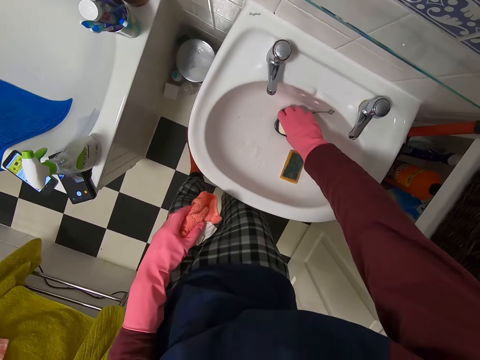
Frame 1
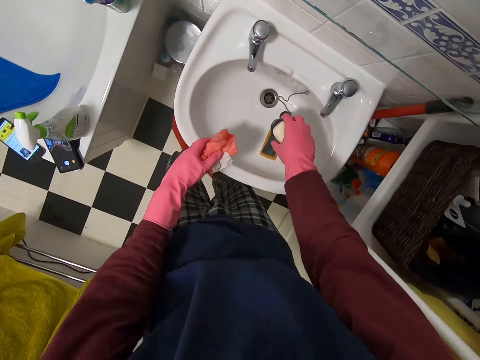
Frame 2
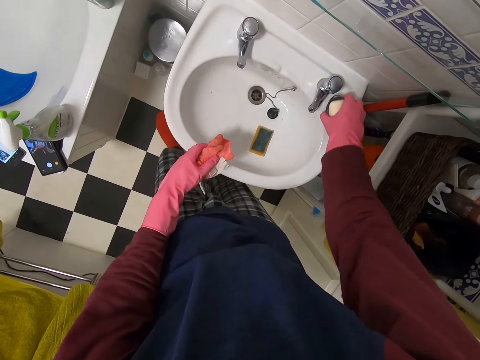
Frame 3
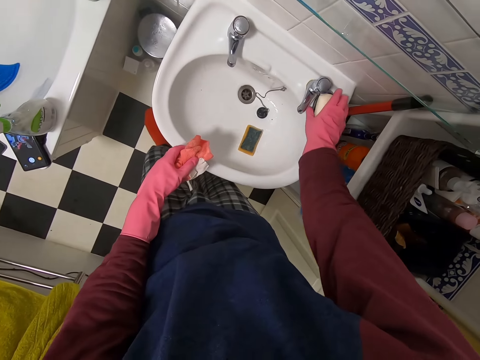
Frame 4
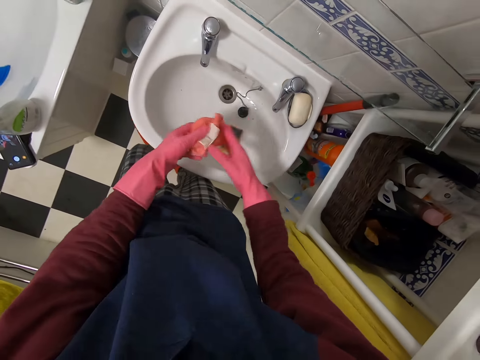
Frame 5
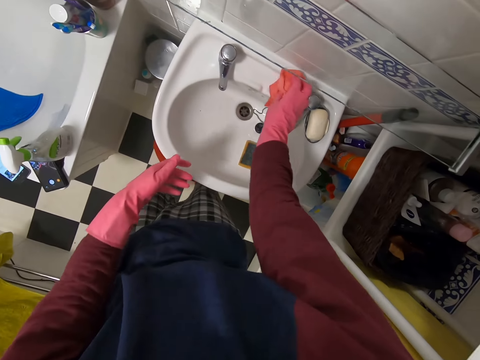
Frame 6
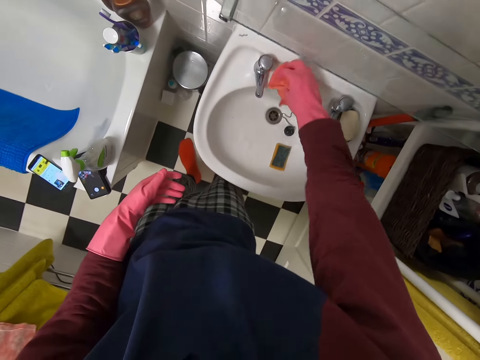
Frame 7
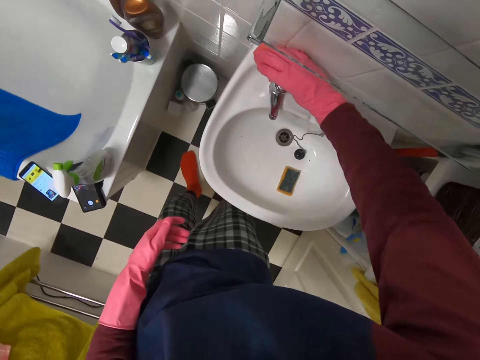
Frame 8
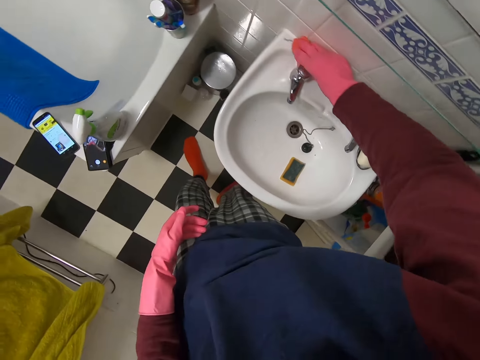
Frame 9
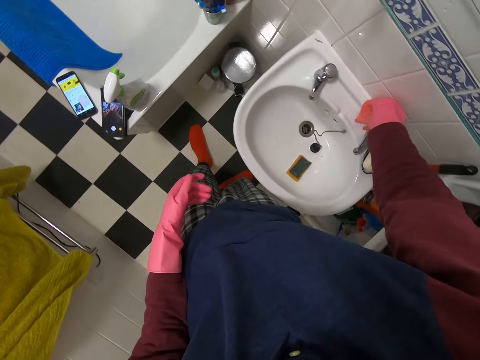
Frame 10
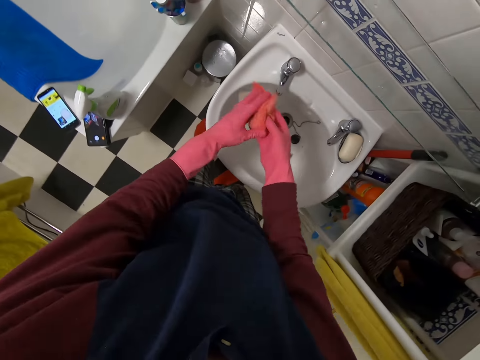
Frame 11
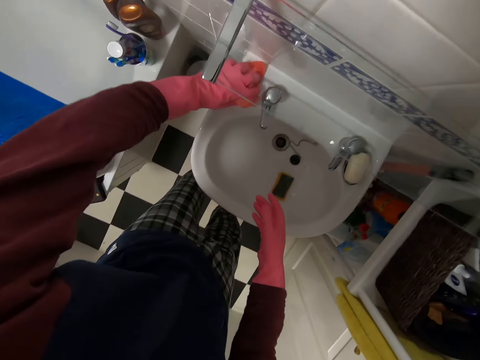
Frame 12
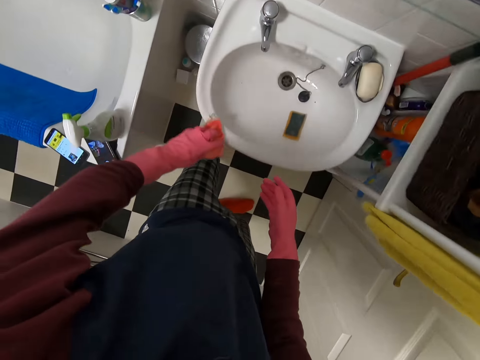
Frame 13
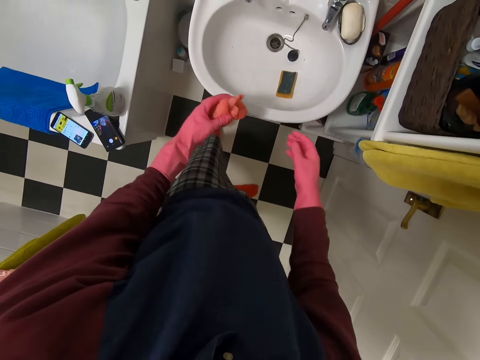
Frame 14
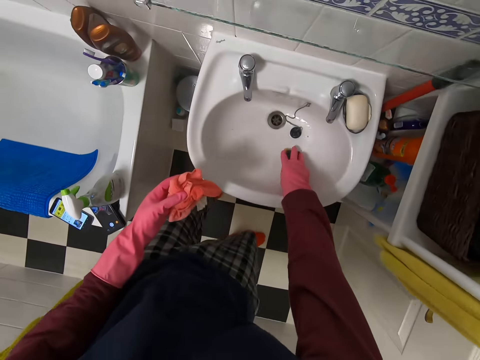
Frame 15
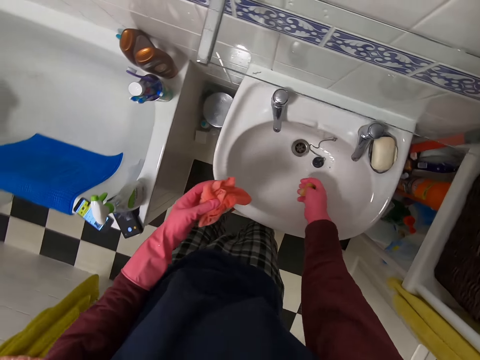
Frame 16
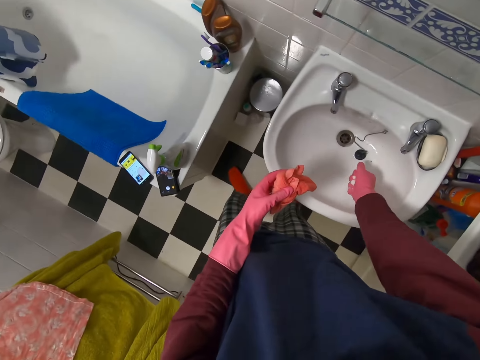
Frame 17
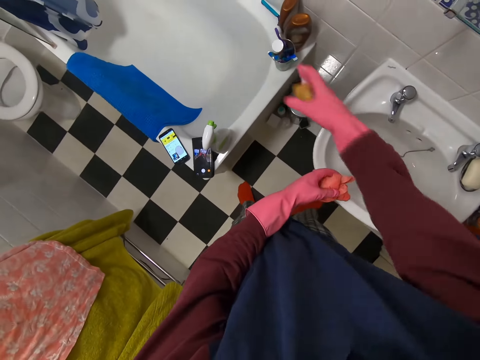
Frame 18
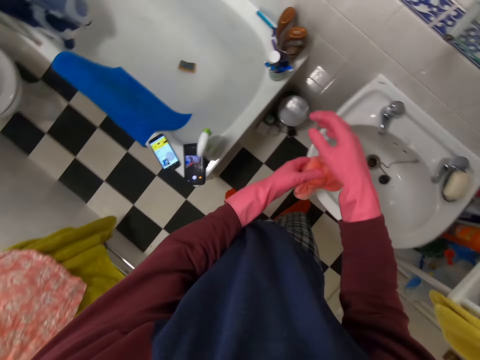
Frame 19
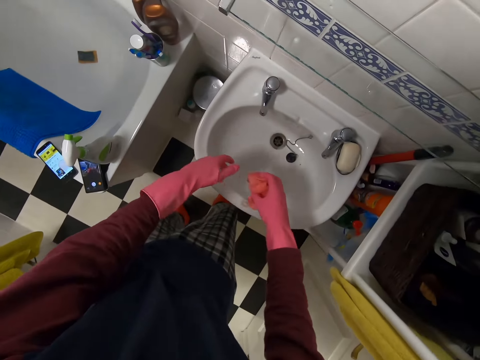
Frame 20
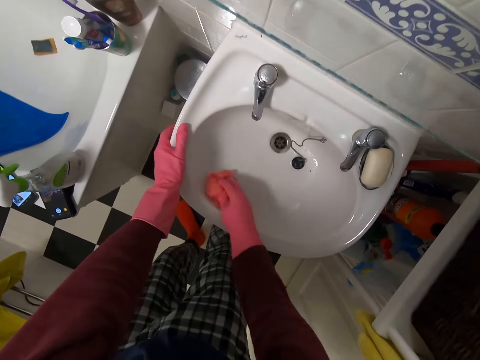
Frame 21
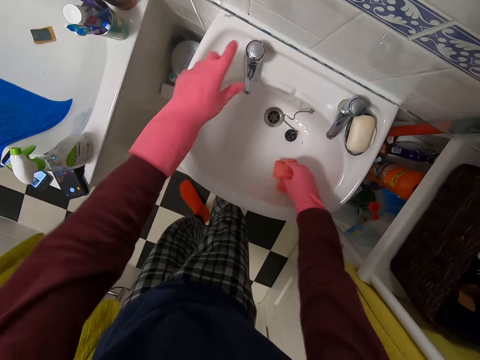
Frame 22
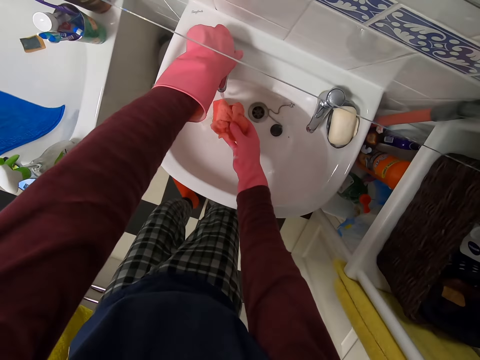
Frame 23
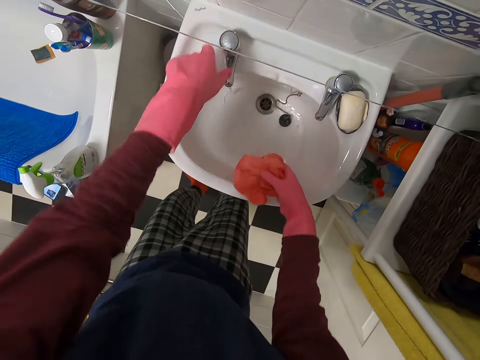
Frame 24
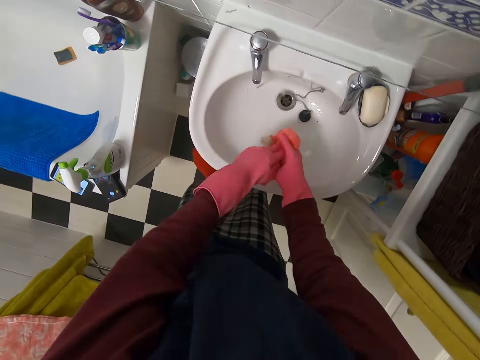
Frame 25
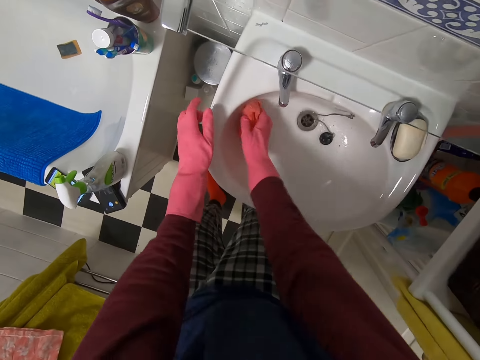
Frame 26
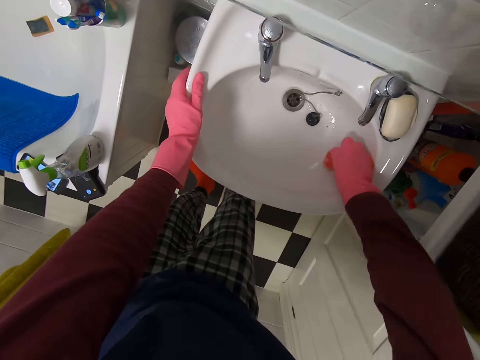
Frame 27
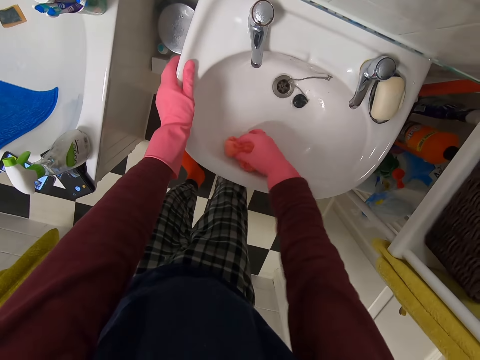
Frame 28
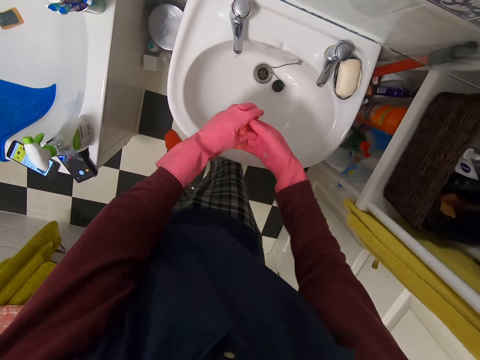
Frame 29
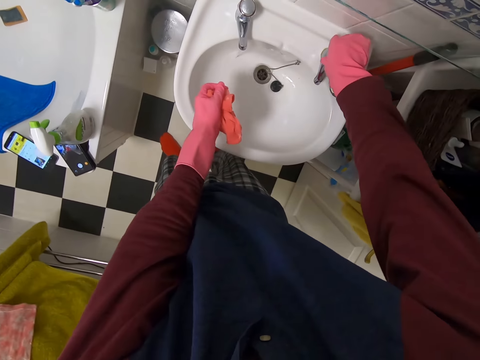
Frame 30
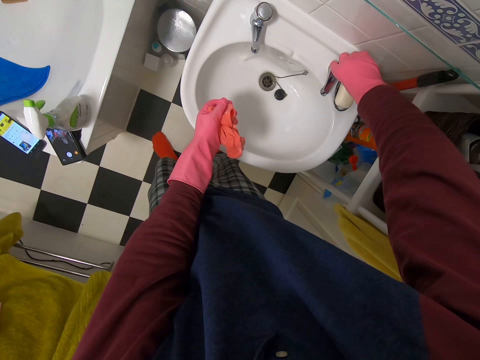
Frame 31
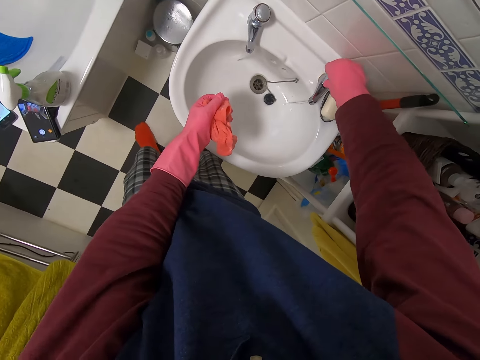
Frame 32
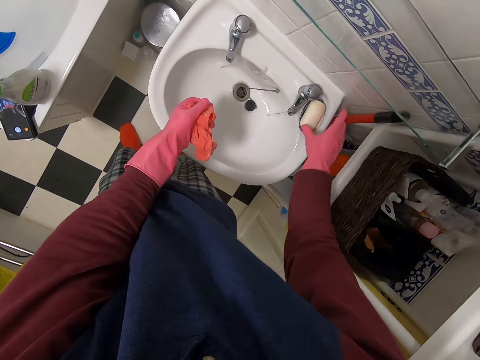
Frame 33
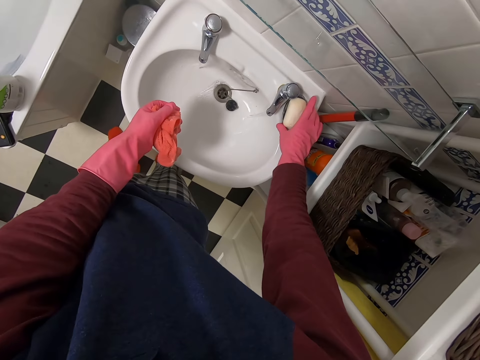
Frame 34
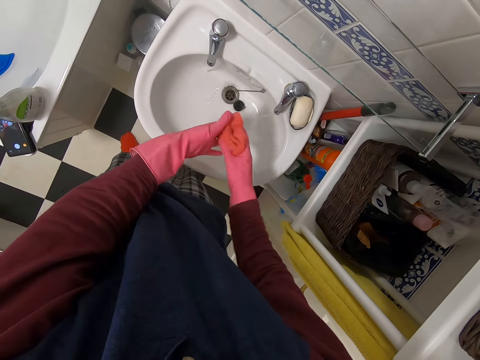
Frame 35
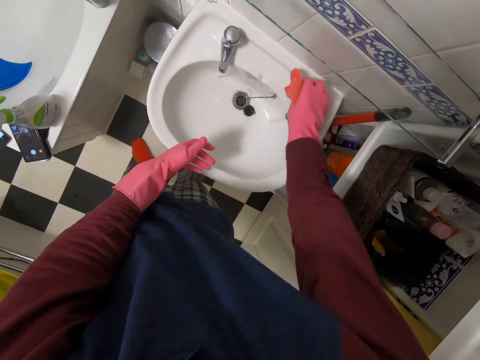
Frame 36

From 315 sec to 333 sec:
The camera wearer picks up a soap dish. They move the soap. They drop the soap dish. They wipe the sink. They pick up a paper. They squish the sponge. They drop the paper. They throw the sponge in the bathtub. They wipe the sink. They open the tap. They wipe the sink. They open the tap.

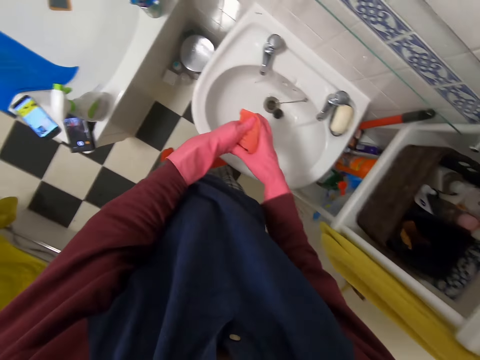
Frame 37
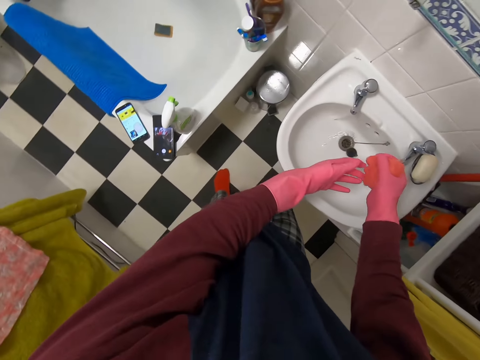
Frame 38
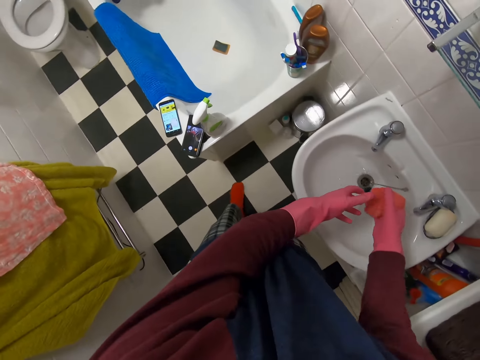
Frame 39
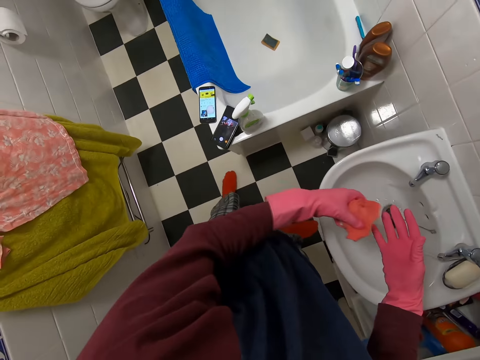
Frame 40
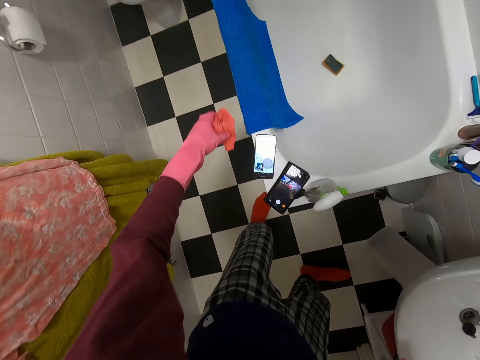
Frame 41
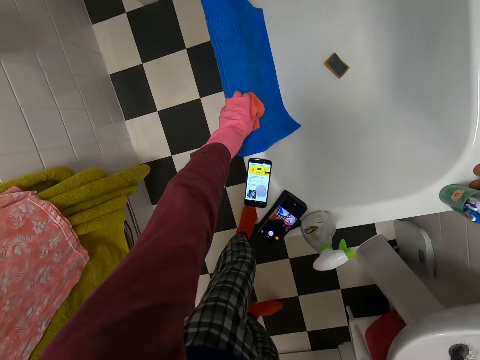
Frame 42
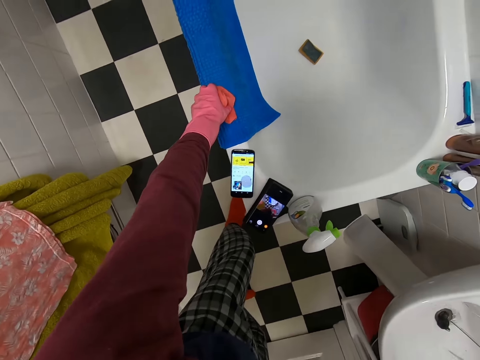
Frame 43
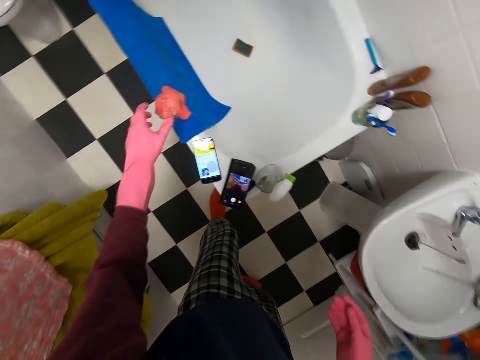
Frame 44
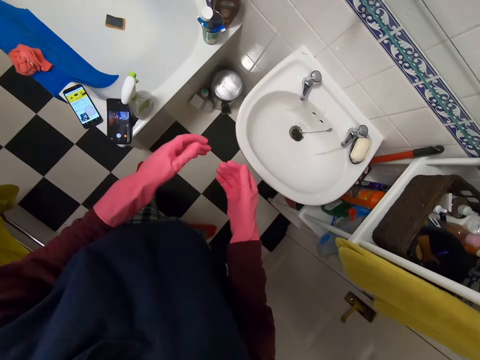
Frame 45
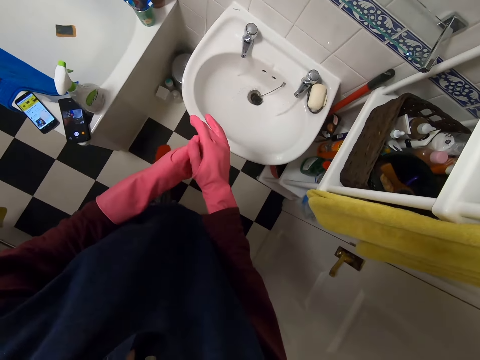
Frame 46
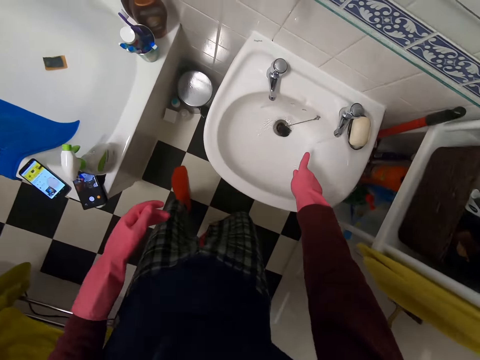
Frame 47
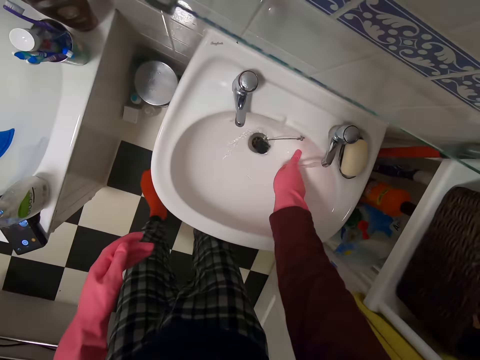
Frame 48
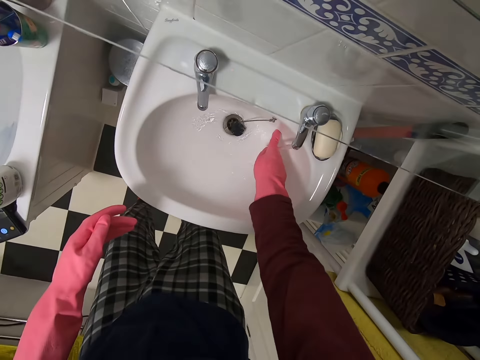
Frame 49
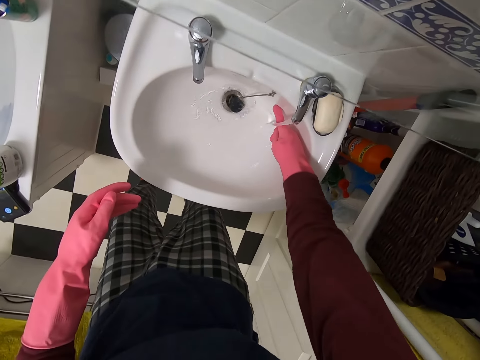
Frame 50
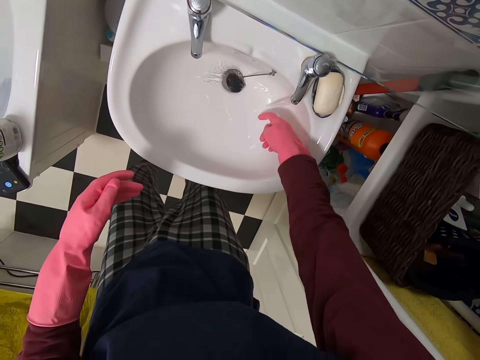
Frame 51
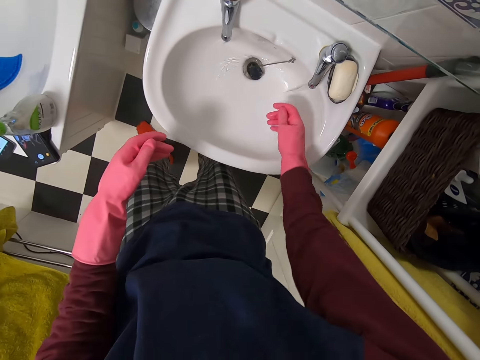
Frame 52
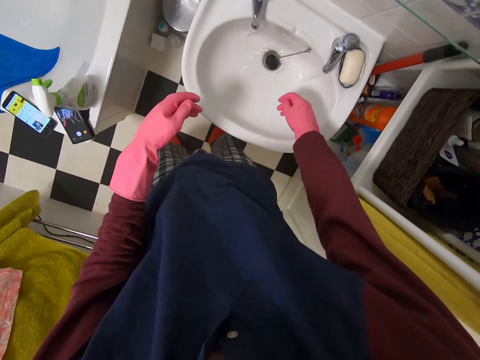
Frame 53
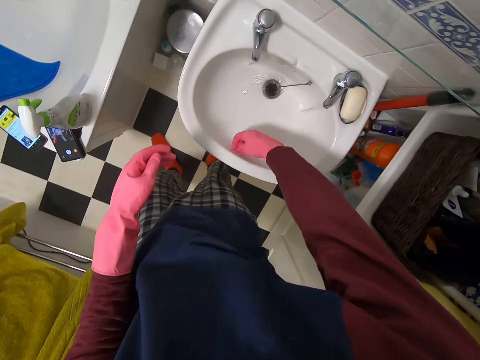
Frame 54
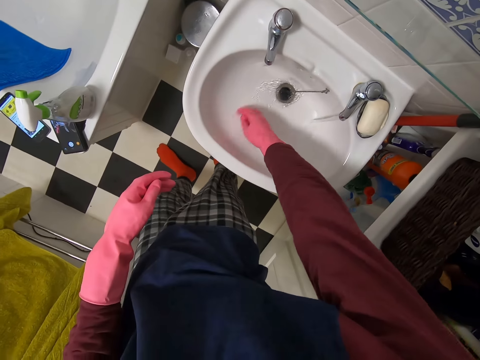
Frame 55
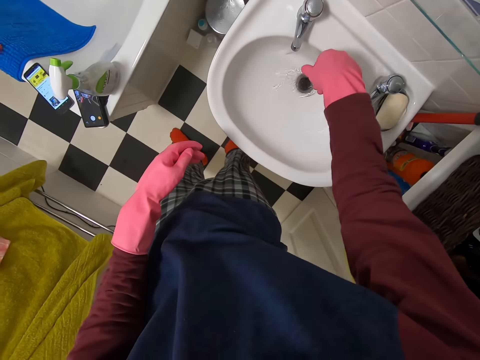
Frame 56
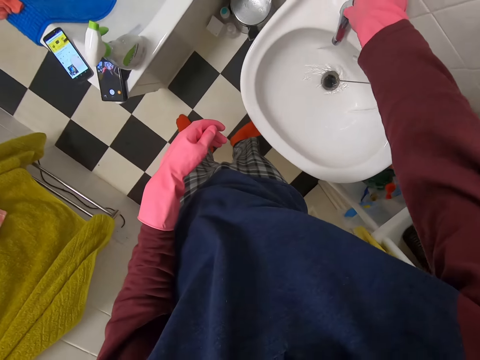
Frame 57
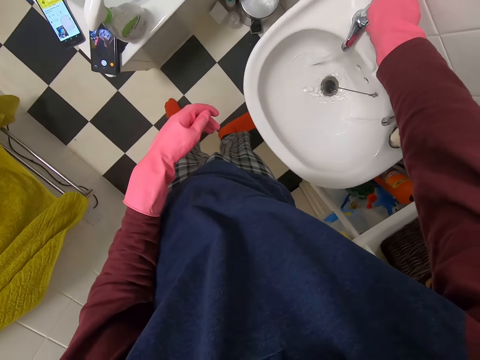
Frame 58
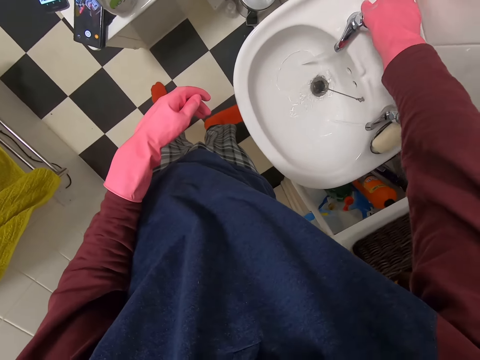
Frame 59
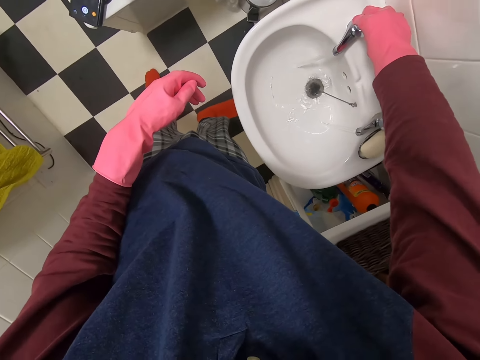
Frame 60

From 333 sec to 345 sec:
The camera wearer puts the rag on the bathtub. They remove the stain. They touch the sink. They close the tap.
